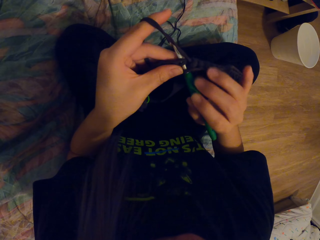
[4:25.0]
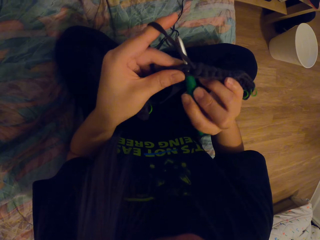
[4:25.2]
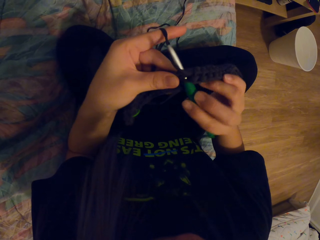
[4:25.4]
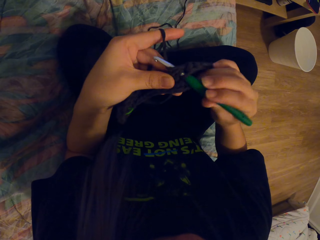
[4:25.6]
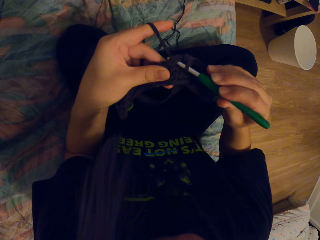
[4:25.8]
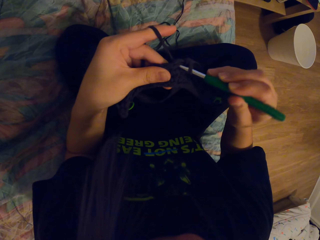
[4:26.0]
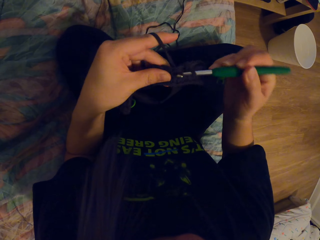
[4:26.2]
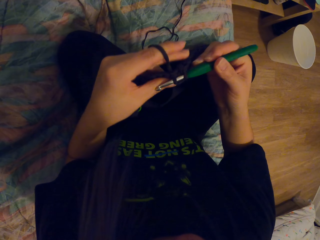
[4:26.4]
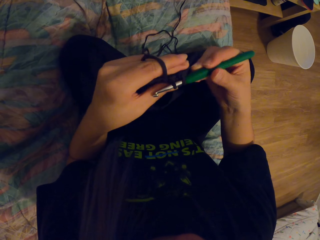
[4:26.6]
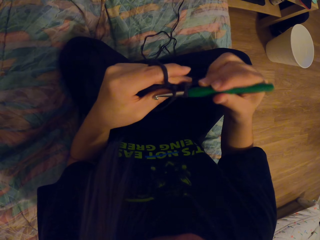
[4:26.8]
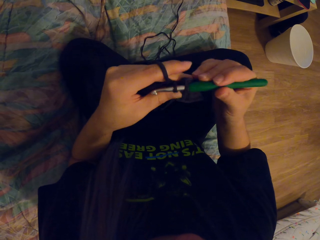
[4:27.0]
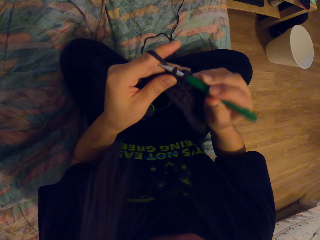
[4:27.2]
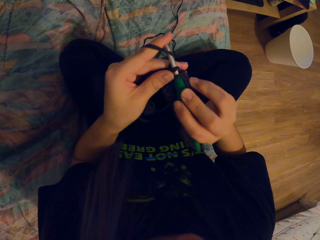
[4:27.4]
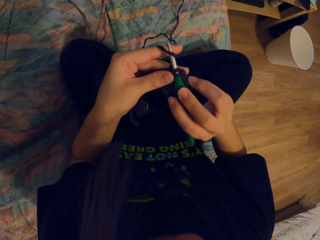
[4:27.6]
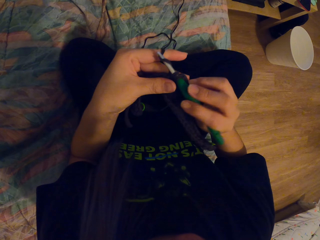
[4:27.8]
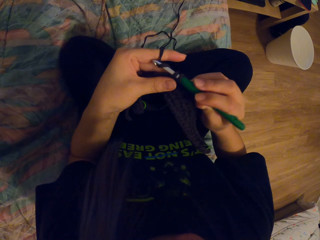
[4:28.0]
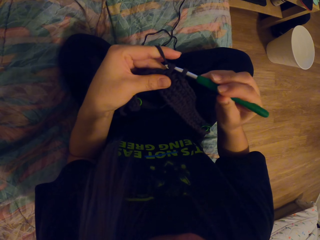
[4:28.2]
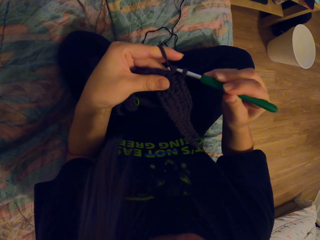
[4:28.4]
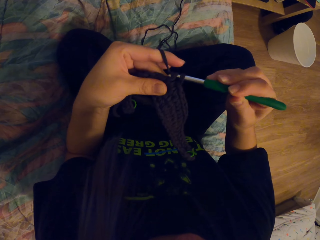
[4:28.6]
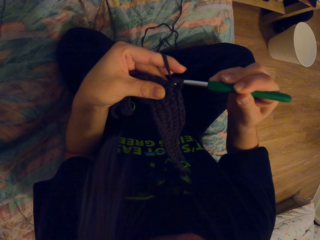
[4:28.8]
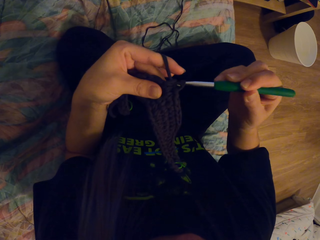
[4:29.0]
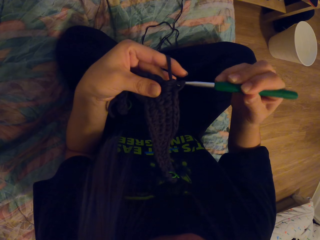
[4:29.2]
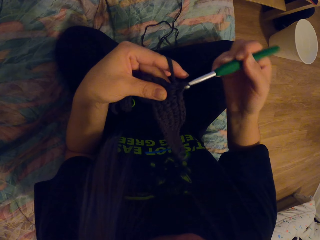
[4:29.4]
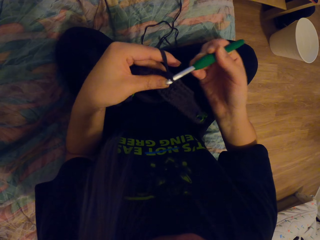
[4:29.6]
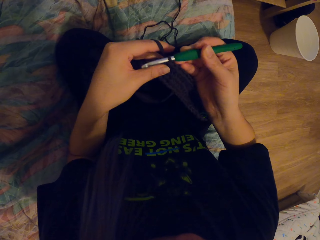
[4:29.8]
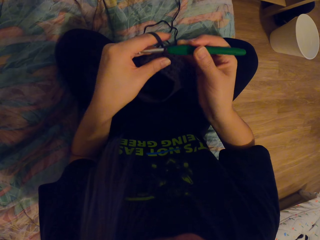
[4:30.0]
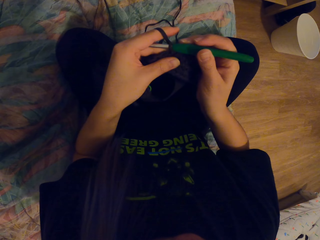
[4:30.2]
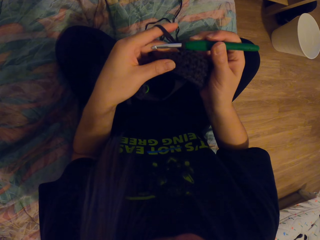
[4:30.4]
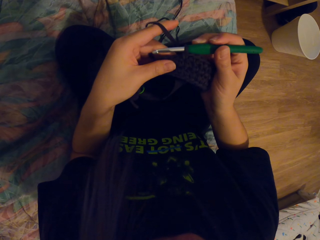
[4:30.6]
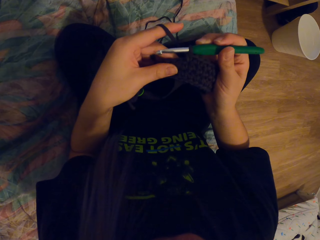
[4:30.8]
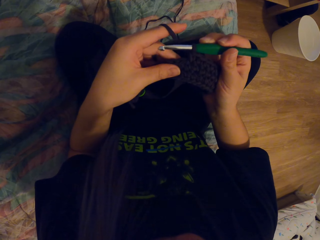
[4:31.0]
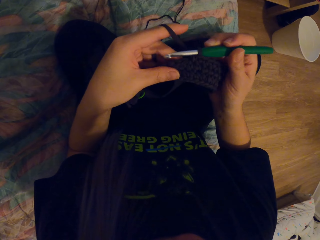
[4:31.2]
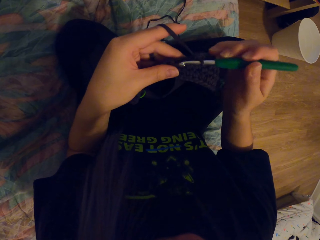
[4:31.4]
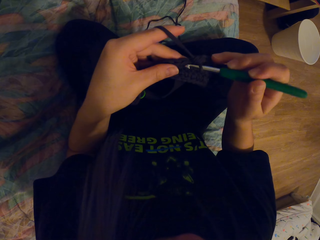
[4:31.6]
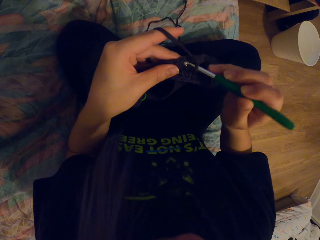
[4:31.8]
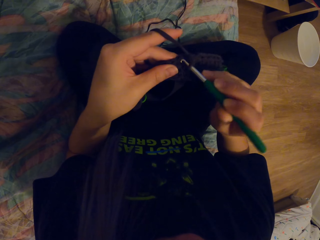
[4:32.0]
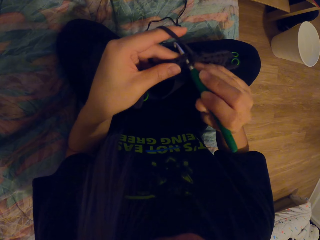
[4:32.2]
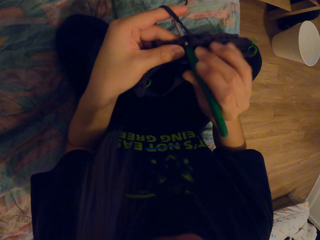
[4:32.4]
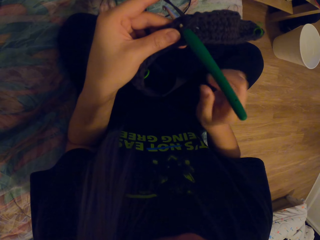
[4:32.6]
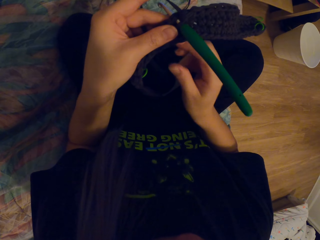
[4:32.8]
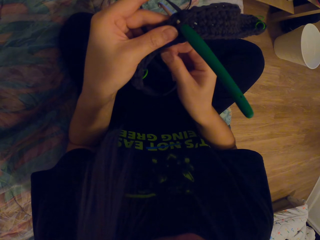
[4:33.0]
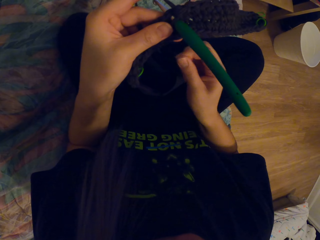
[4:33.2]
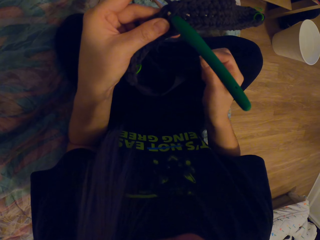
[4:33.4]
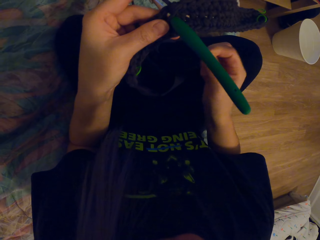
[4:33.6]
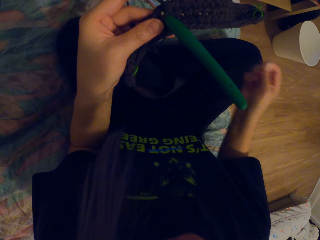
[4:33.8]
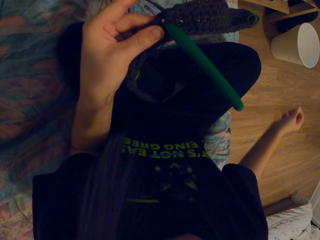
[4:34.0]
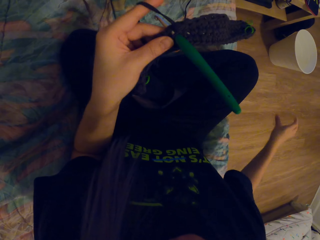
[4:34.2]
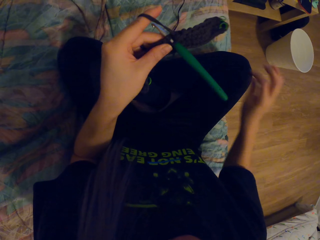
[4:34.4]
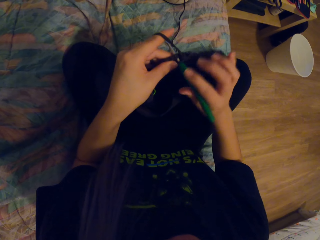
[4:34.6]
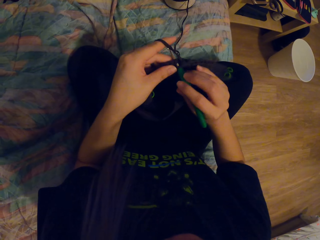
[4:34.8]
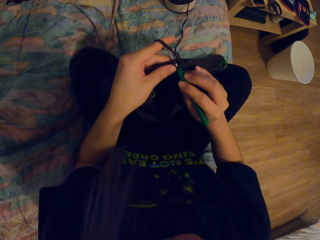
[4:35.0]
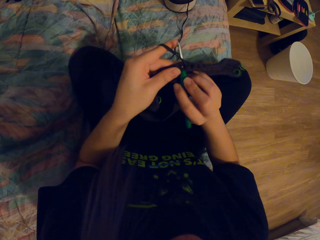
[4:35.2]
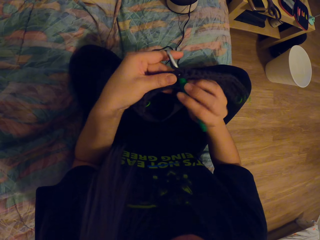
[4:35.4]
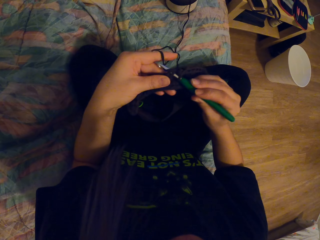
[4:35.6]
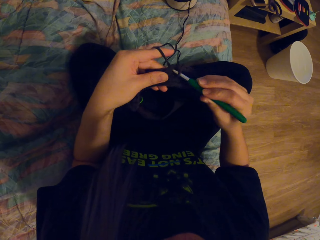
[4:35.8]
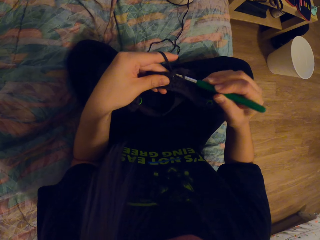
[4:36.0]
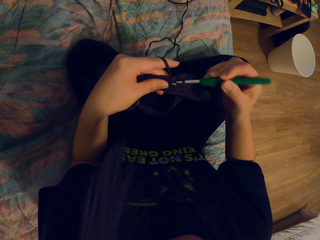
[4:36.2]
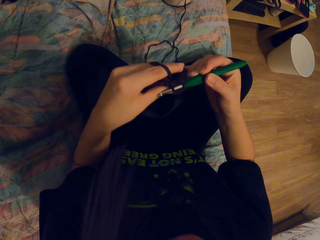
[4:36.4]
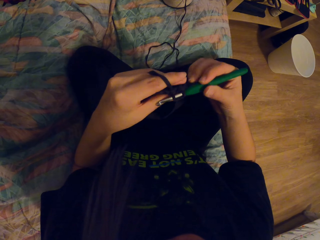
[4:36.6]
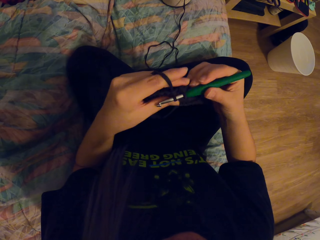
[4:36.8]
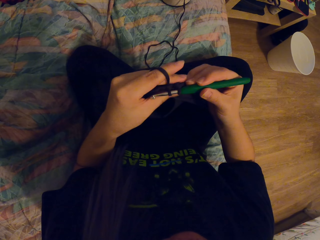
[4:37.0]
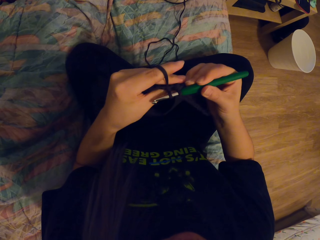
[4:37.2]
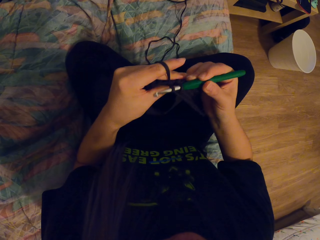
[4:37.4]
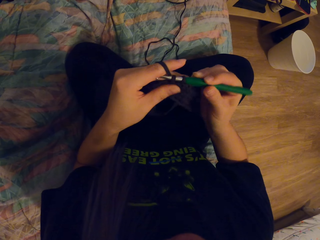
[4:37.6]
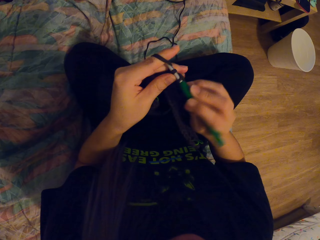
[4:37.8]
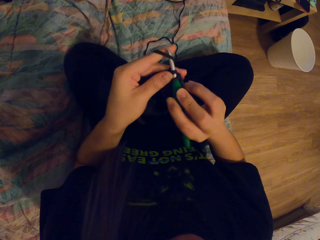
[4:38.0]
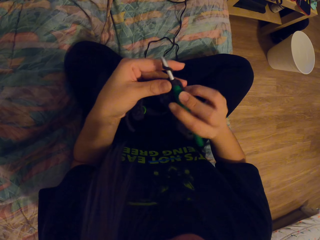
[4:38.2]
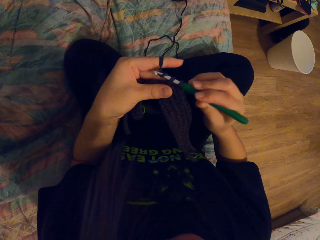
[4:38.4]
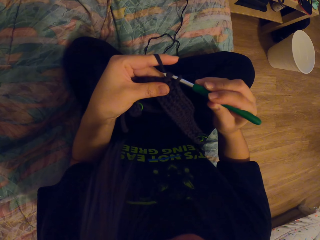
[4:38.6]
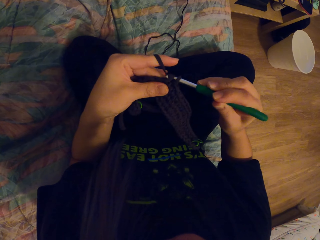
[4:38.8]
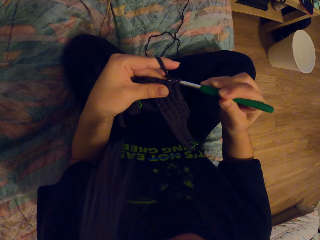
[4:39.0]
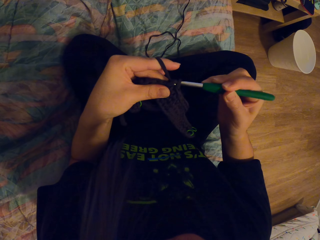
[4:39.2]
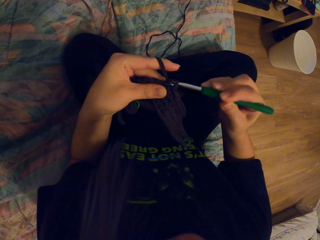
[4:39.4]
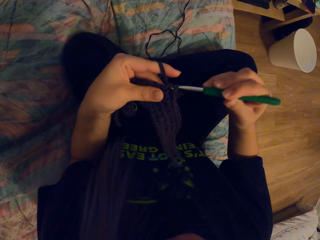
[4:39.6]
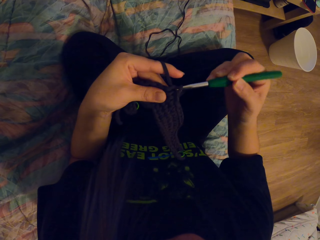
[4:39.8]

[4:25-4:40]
The camera wearer knits the threads using the crochet. They pick something. They drop the object. They hold the crochet. They knit the threads using the crochet.

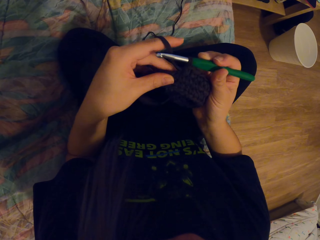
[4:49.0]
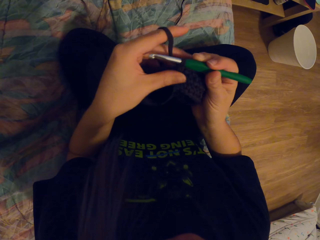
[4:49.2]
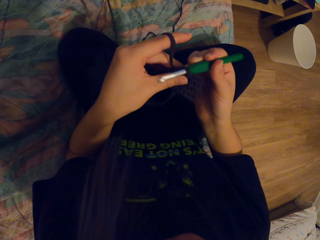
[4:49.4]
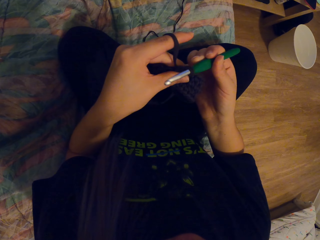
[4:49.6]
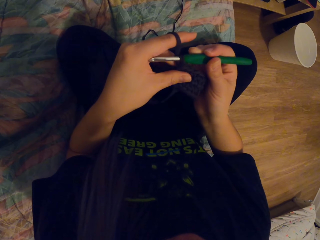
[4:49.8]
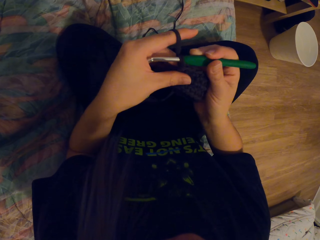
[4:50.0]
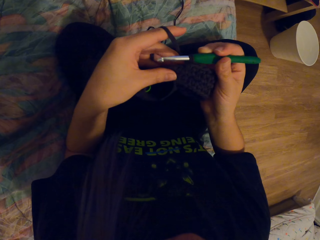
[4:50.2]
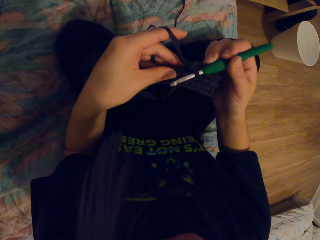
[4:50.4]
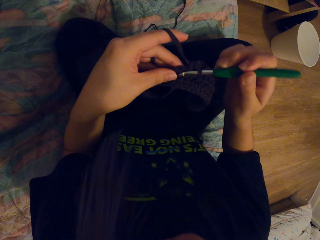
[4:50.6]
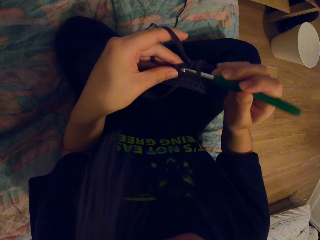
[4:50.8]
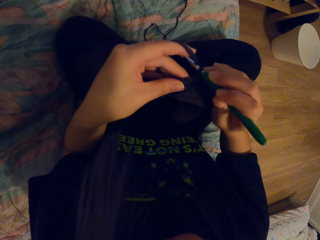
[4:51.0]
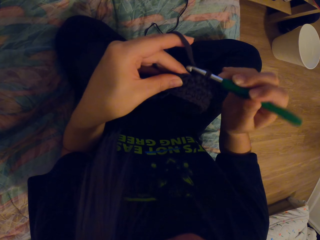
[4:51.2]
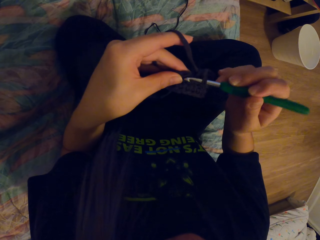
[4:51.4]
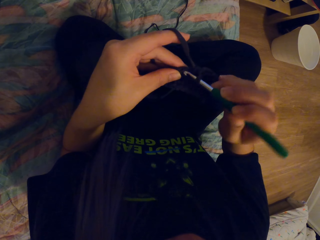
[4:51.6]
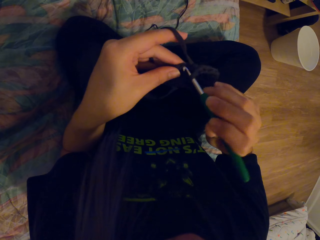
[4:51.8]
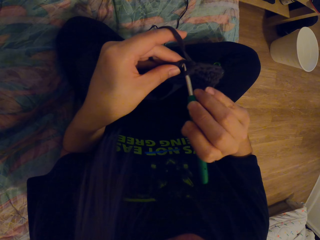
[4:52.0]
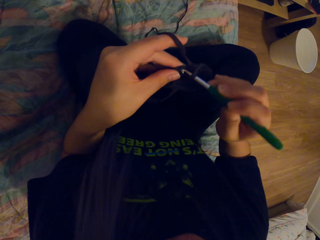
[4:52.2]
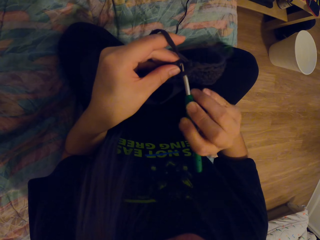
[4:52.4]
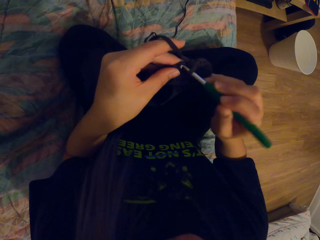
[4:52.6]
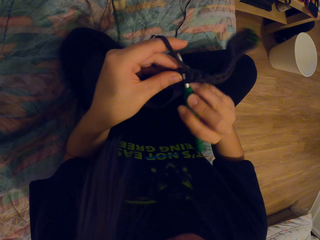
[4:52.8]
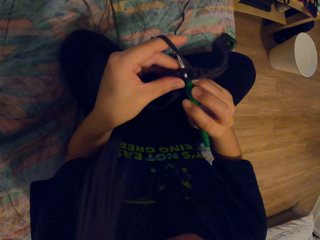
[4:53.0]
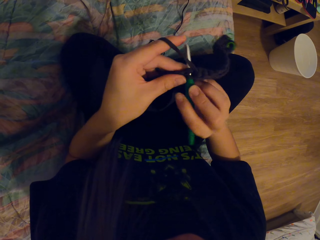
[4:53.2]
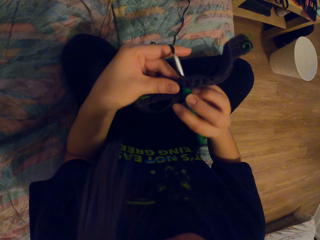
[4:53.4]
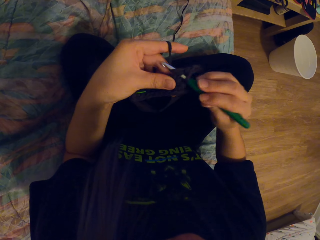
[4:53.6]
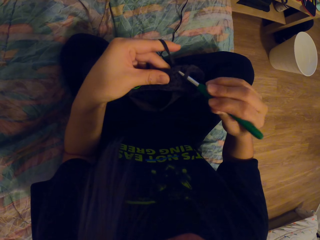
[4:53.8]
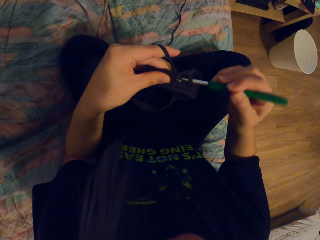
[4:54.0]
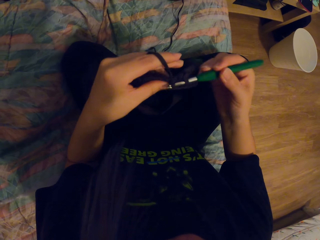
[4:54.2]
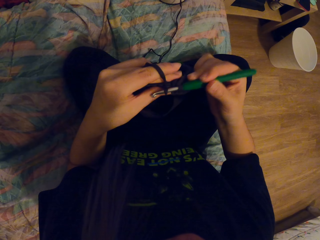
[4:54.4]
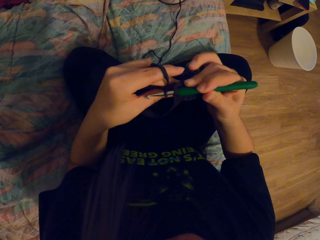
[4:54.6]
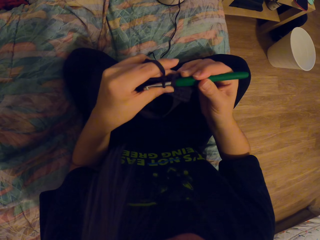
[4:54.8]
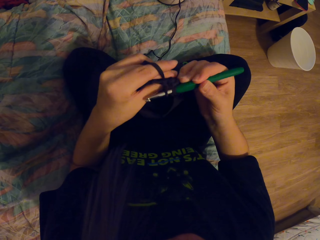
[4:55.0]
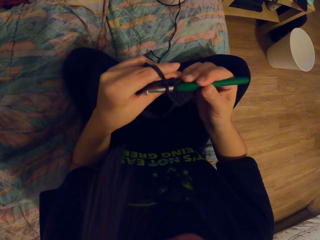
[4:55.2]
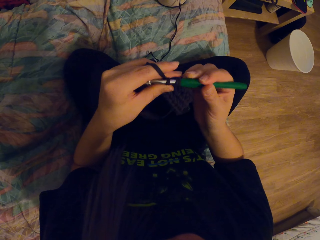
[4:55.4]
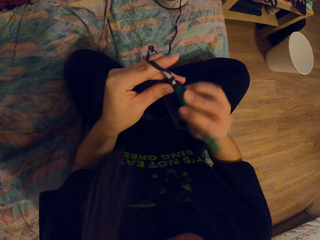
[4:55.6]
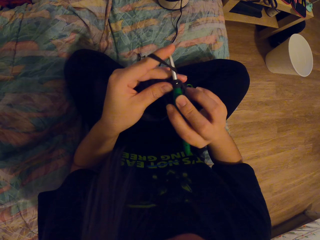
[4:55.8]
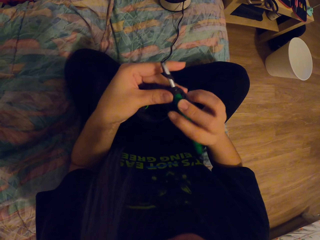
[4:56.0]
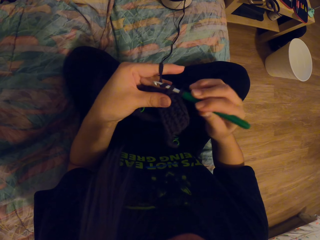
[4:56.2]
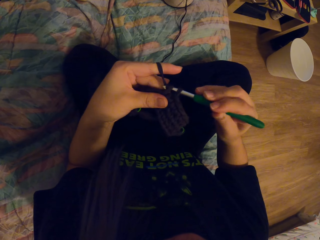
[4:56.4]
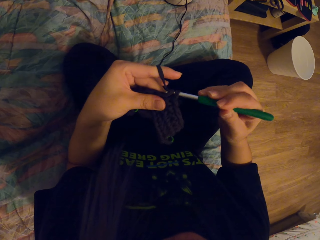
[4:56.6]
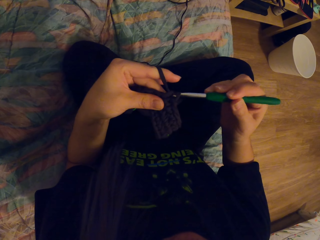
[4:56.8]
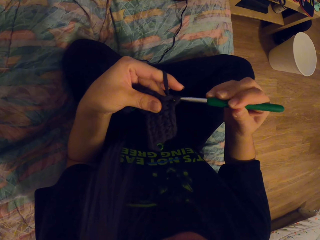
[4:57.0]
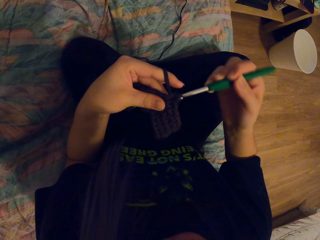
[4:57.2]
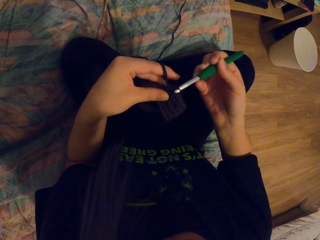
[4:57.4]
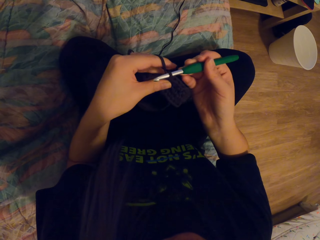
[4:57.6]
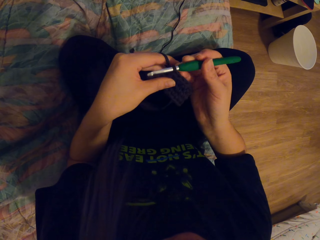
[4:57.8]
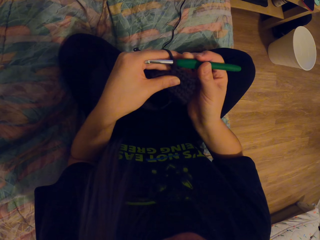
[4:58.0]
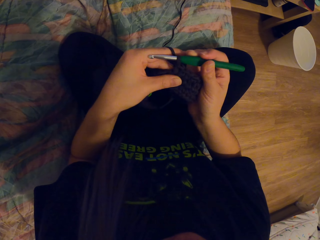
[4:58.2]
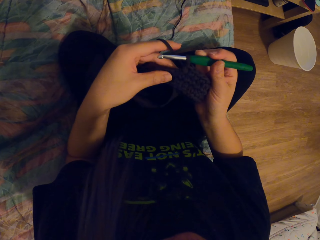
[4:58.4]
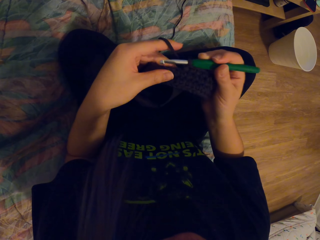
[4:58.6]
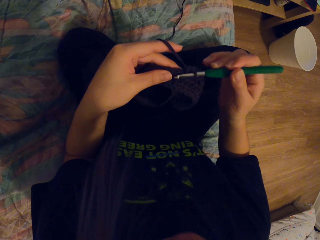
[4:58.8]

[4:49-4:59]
The camera wearer knits the thread using a crochet.
